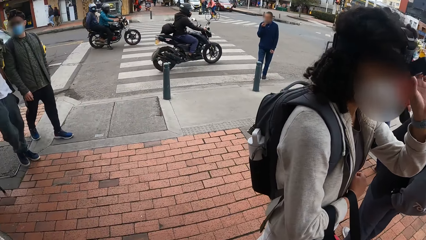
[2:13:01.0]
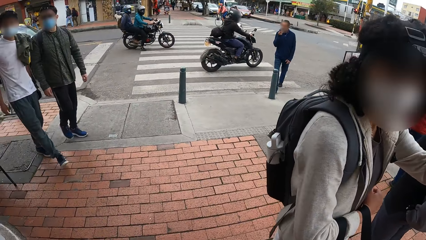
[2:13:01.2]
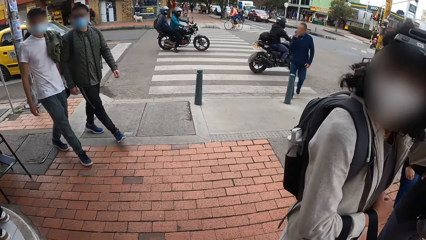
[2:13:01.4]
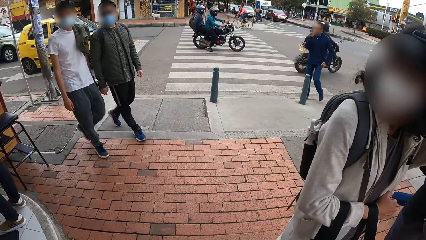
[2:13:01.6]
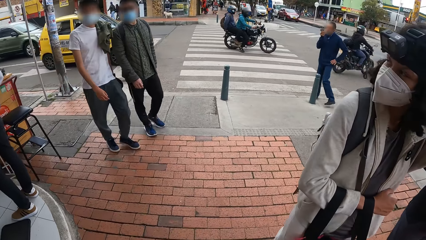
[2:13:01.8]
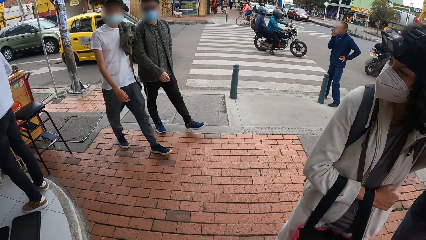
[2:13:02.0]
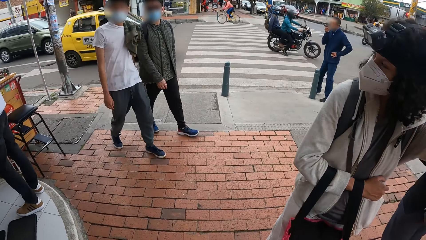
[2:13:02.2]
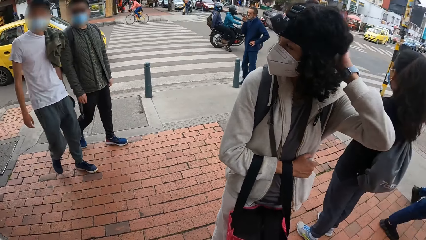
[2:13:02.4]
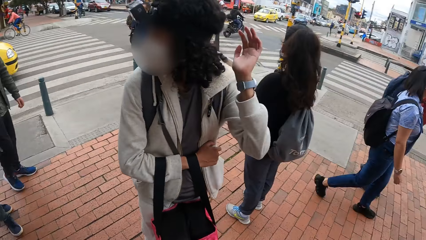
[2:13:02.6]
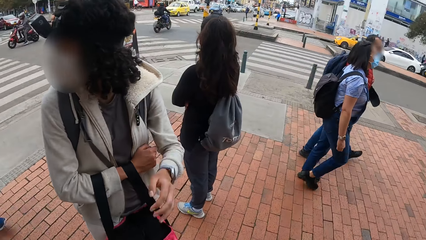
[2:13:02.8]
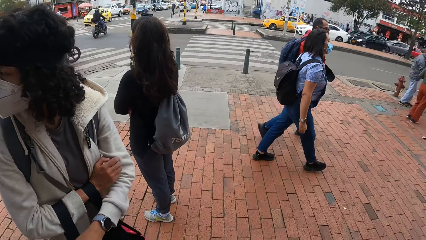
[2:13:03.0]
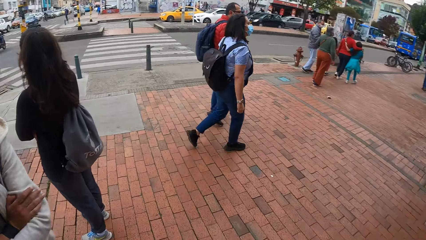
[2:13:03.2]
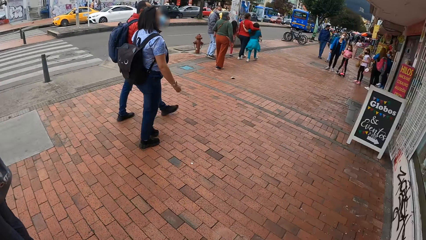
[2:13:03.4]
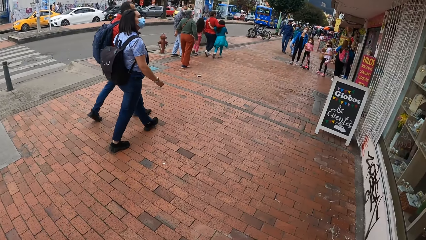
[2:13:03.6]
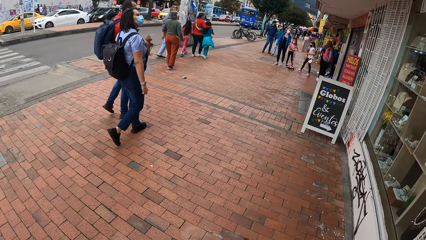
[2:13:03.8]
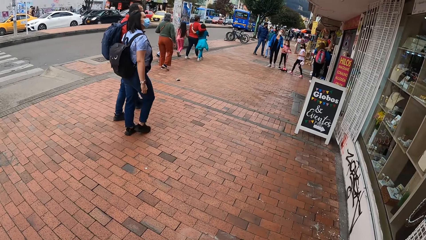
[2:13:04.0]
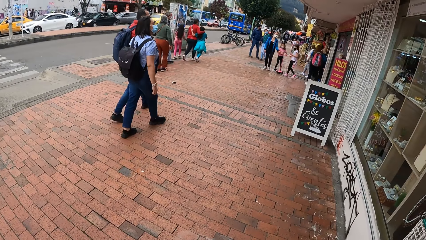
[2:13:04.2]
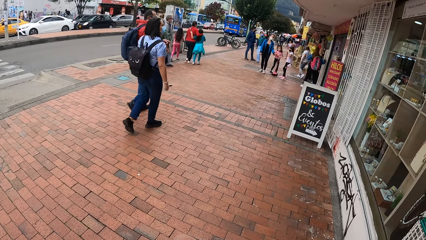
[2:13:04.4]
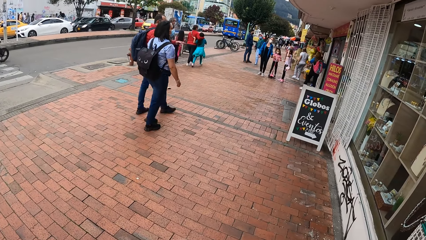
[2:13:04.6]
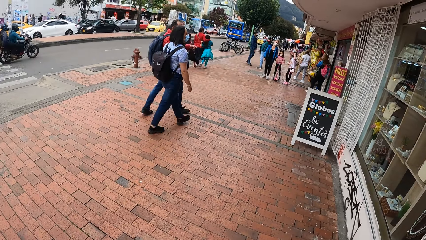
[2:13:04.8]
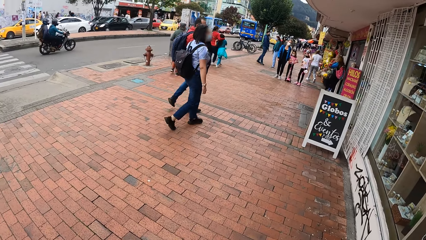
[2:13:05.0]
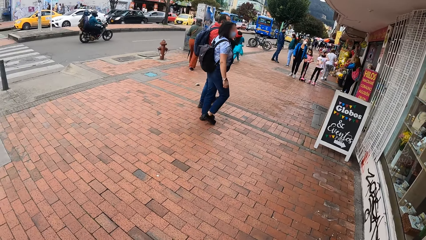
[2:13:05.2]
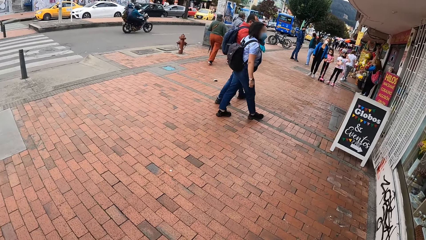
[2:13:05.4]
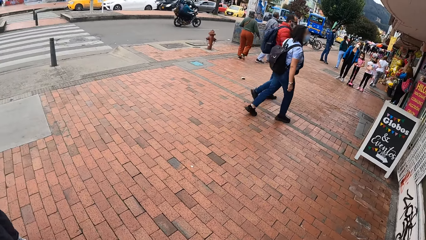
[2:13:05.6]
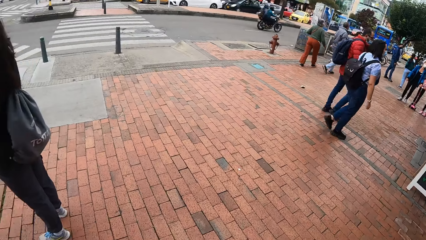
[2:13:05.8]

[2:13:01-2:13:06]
The camera wearer looks around.

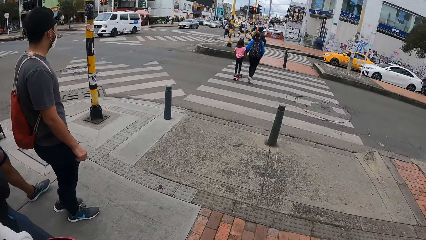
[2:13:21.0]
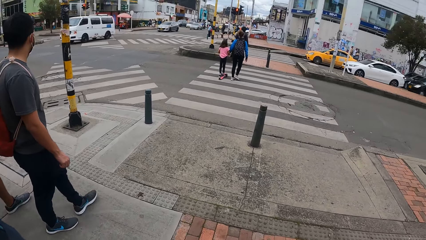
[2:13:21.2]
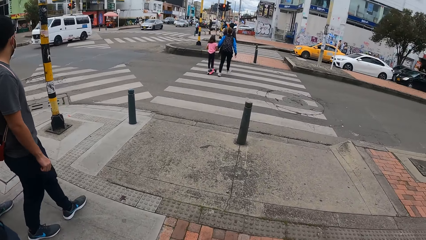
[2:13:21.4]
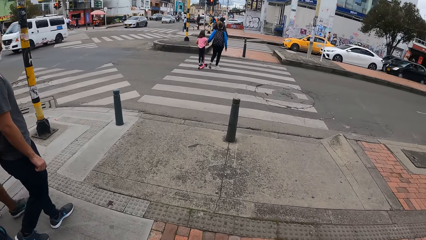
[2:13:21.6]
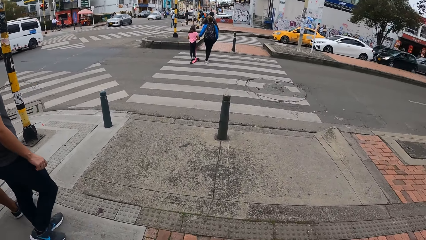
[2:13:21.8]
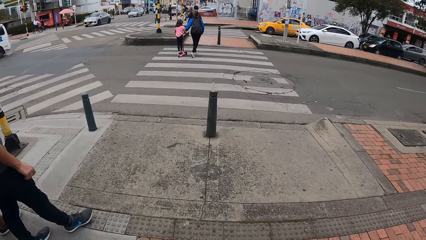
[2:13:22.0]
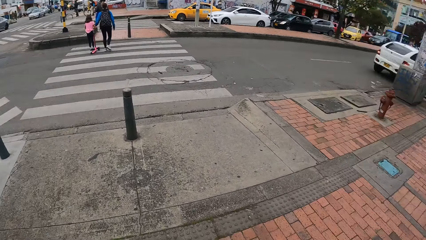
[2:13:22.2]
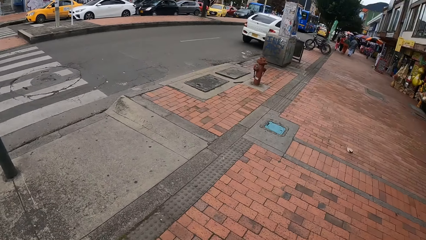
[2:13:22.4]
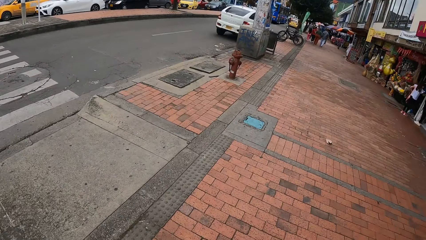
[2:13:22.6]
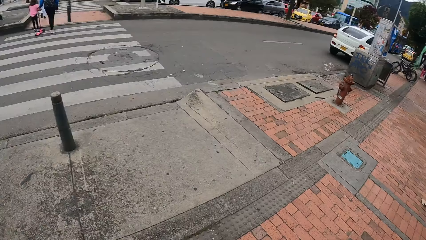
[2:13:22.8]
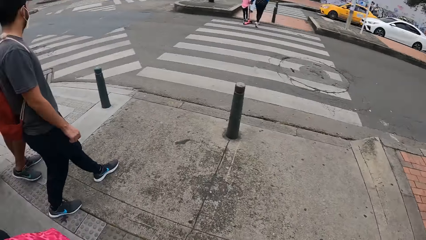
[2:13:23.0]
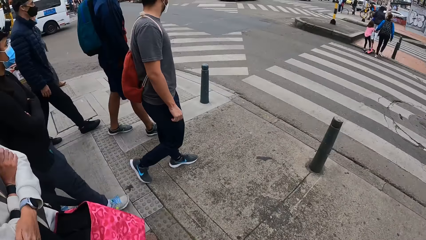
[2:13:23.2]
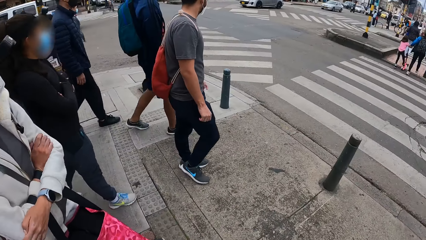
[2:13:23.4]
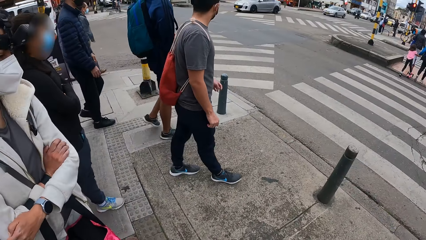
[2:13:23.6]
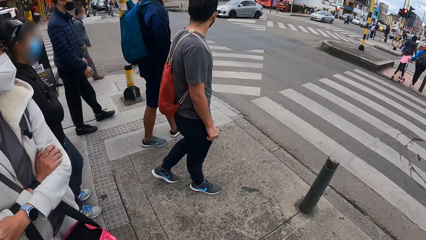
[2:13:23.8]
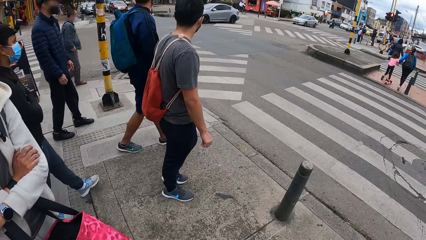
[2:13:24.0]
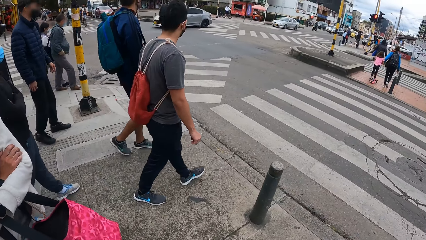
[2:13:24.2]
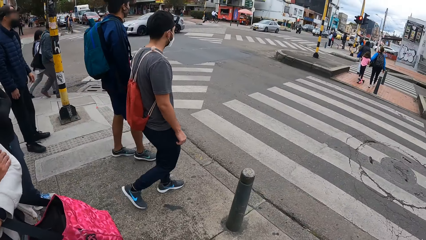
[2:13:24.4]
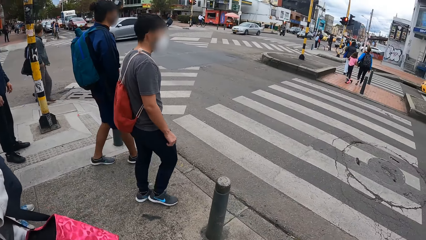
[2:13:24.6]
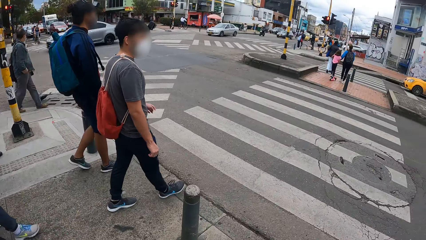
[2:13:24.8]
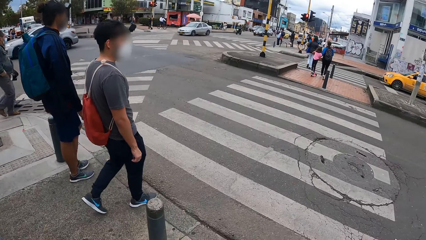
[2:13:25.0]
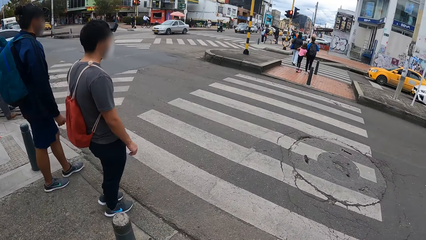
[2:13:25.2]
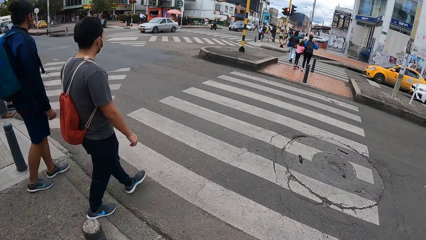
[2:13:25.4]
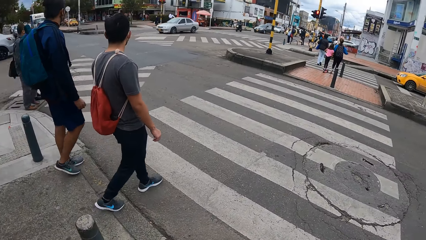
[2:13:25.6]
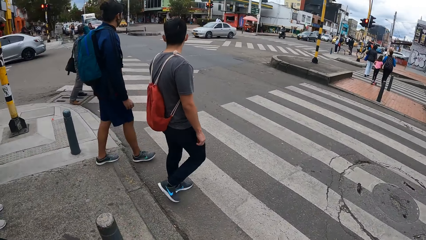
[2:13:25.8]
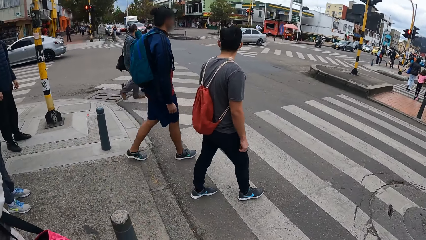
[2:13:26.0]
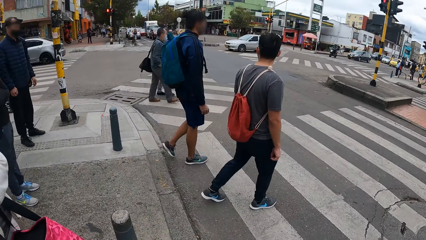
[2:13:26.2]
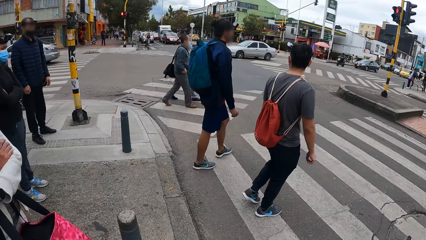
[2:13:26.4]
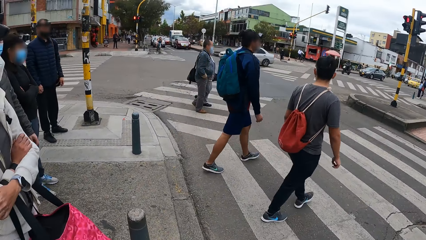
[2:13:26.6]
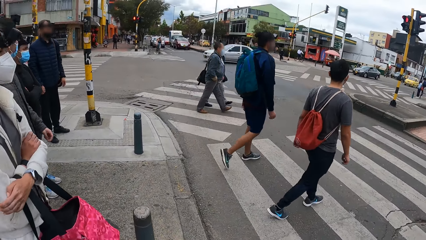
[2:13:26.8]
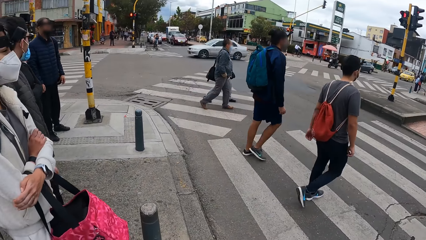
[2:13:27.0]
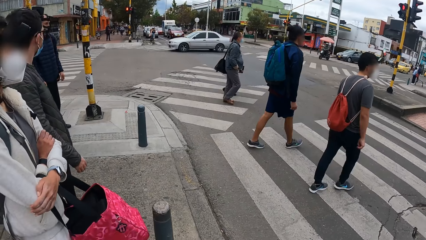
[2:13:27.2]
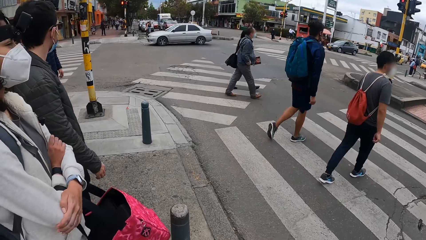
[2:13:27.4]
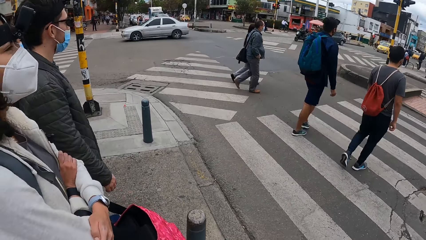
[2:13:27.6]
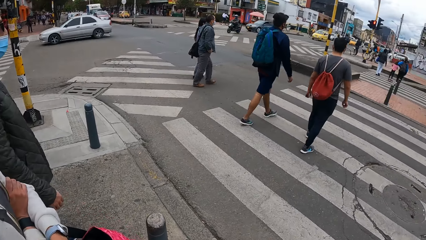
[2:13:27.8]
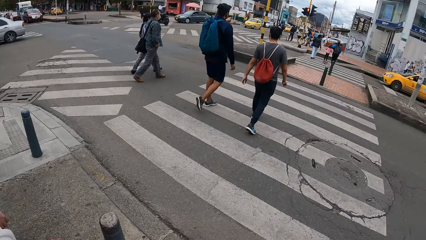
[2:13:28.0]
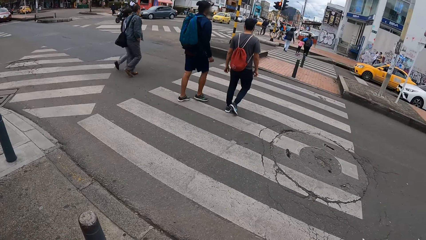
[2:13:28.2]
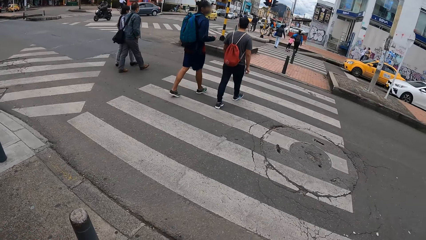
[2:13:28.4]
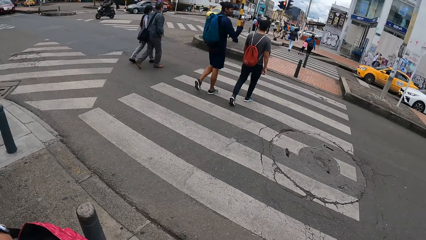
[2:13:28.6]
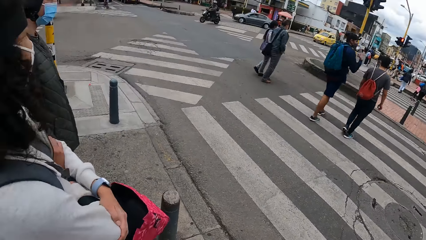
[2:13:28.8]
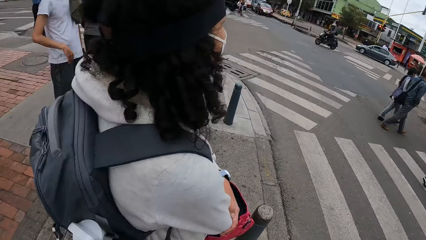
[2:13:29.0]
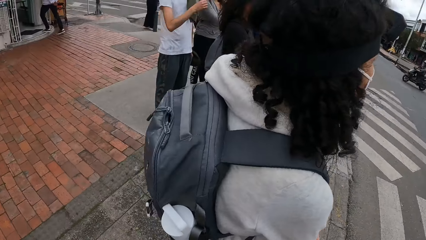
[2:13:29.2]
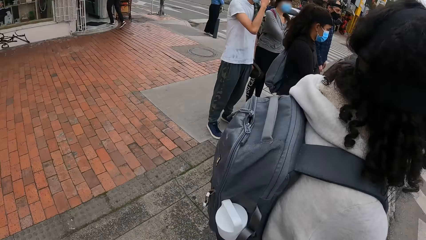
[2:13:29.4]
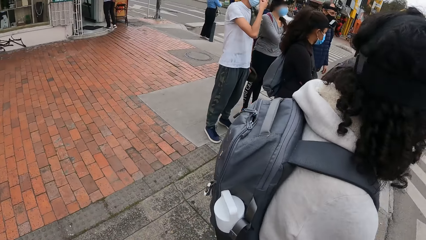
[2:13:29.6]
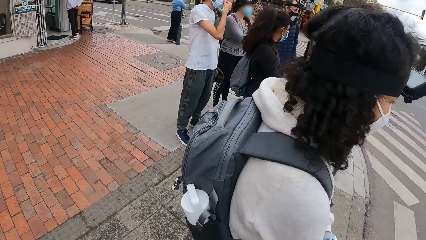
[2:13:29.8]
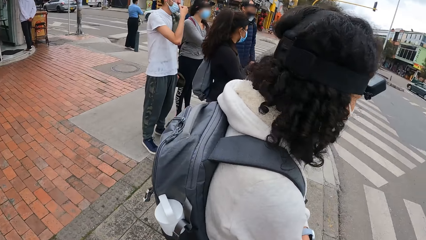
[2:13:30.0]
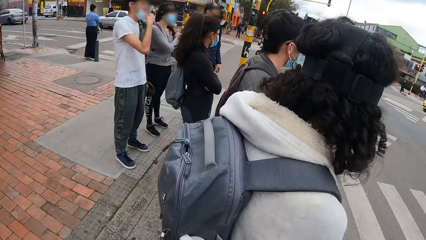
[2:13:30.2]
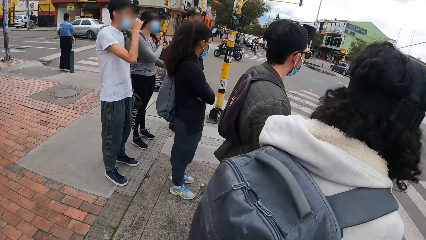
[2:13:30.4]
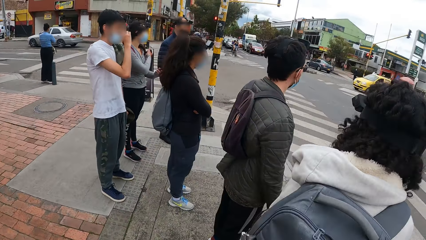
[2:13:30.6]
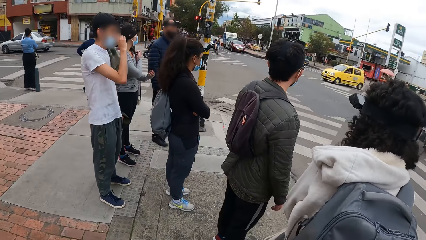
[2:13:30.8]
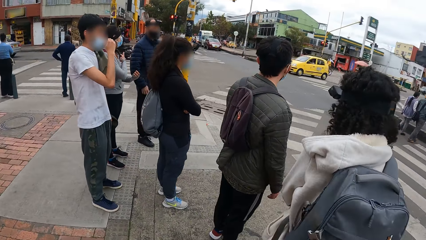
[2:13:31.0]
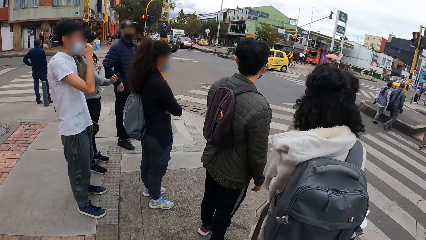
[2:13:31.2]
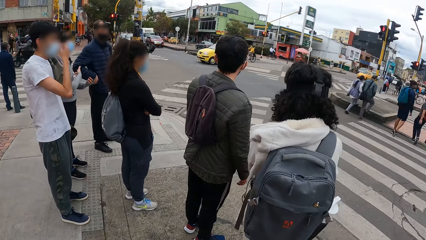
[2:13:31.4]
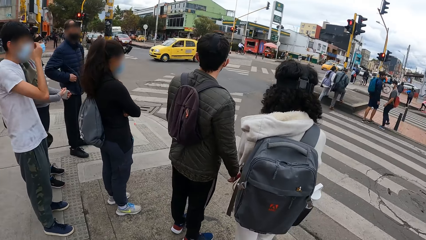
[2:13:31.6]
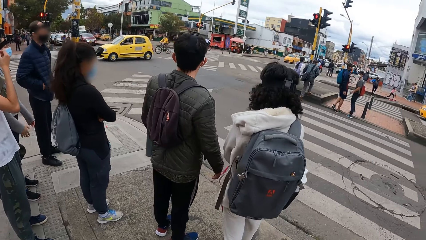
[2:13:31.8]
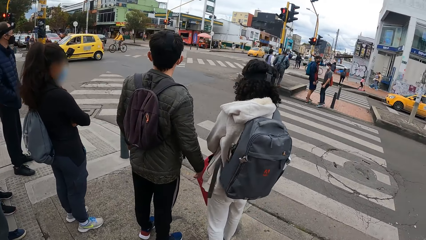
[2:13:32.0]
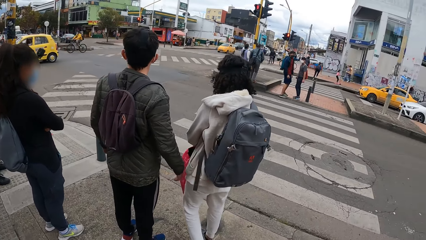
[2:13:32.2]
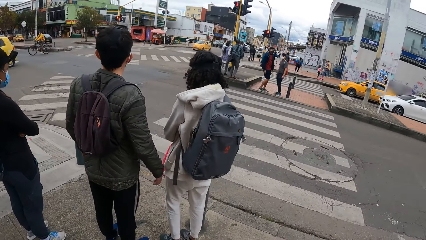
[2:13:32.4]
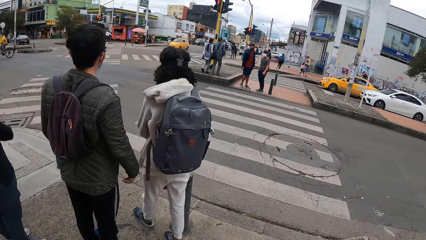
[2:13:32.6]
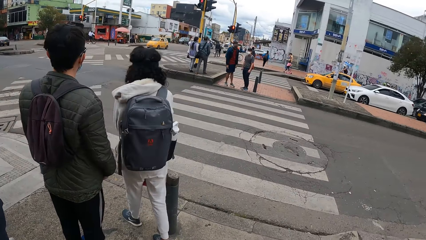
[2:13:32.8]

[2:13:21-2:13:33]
The camera wearer walks around.
